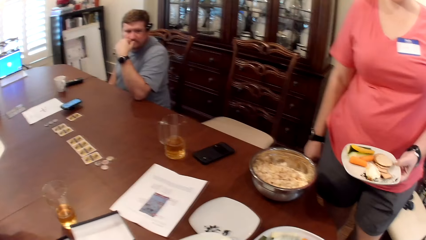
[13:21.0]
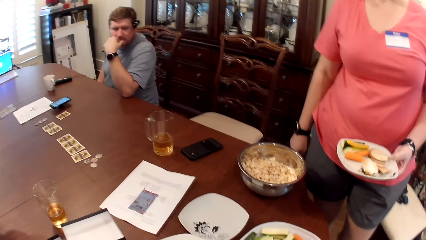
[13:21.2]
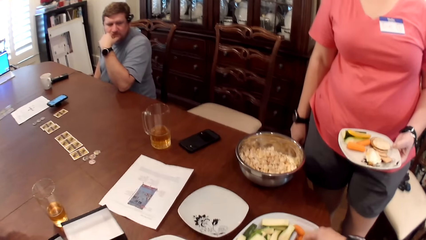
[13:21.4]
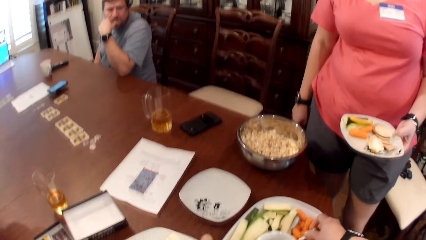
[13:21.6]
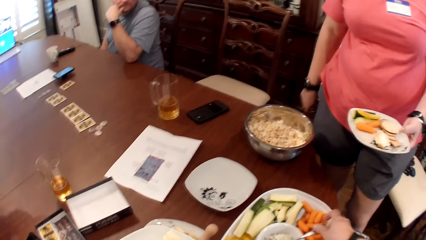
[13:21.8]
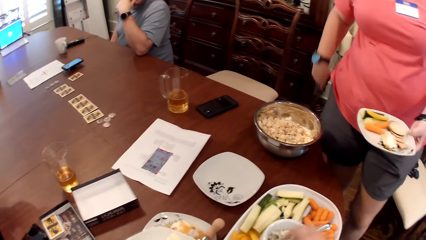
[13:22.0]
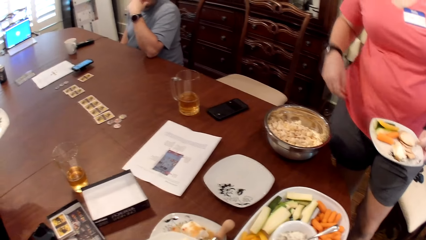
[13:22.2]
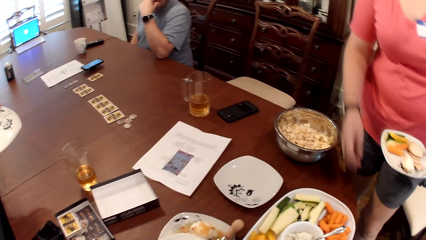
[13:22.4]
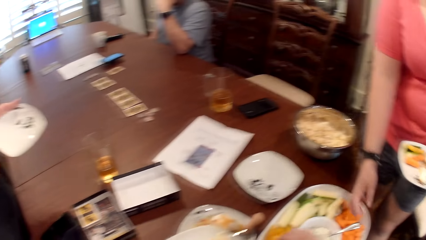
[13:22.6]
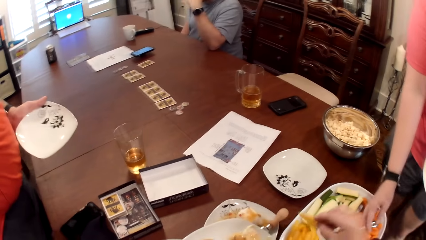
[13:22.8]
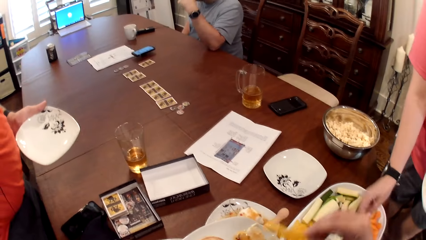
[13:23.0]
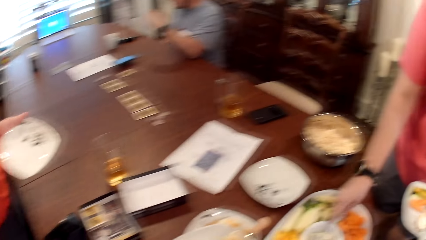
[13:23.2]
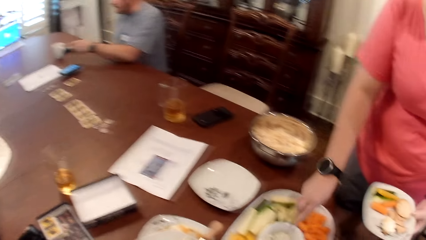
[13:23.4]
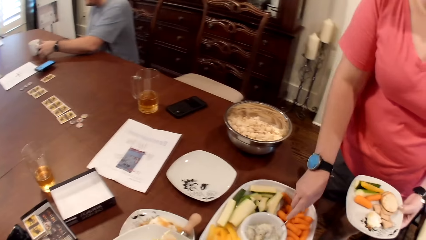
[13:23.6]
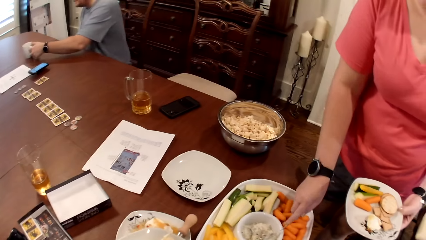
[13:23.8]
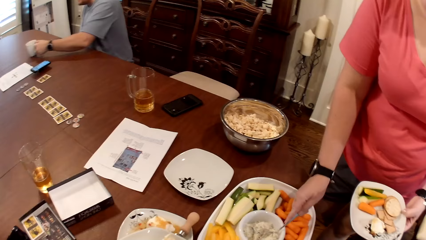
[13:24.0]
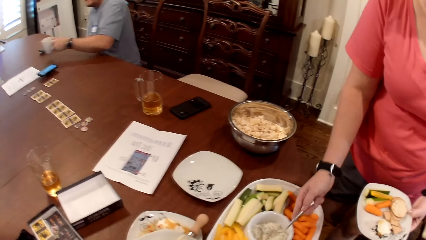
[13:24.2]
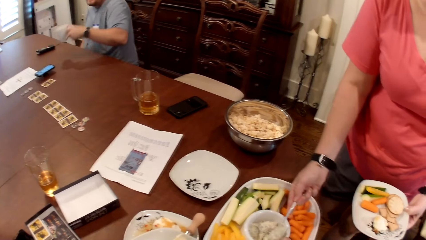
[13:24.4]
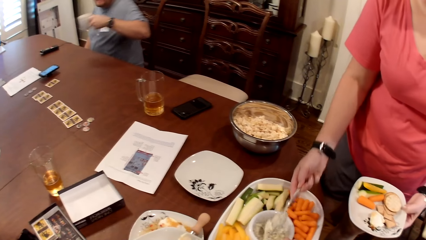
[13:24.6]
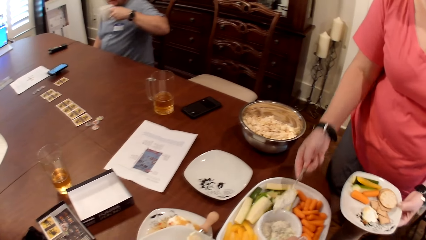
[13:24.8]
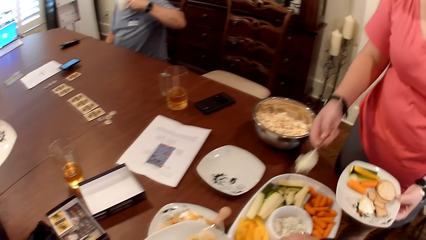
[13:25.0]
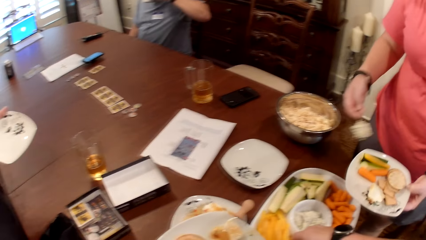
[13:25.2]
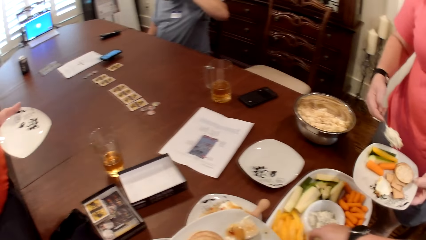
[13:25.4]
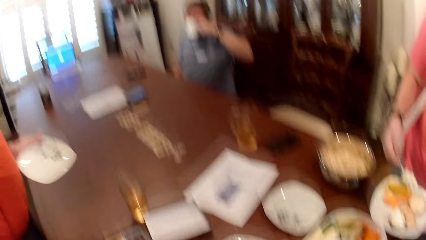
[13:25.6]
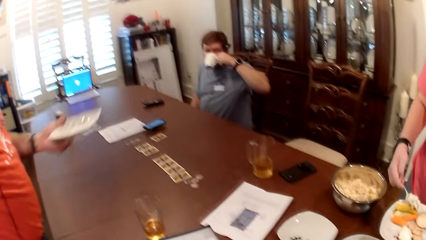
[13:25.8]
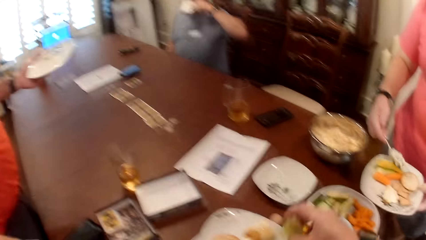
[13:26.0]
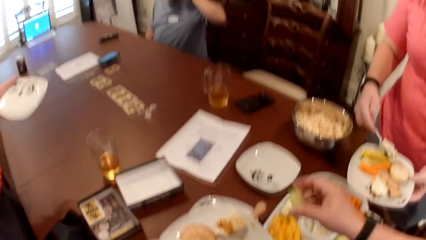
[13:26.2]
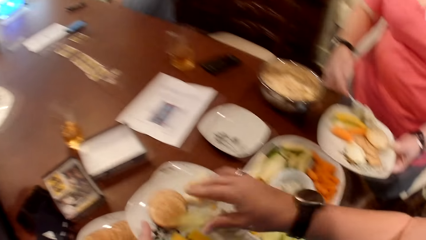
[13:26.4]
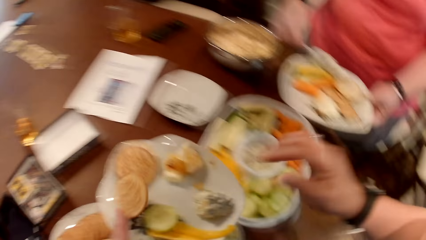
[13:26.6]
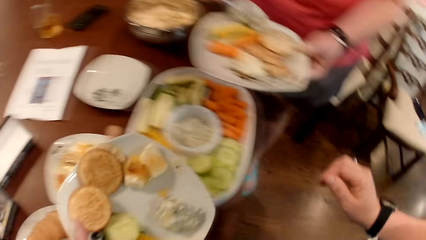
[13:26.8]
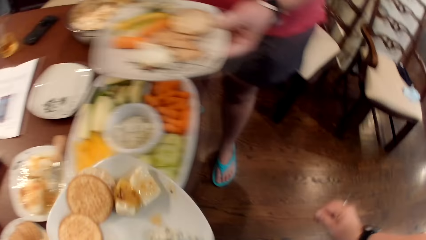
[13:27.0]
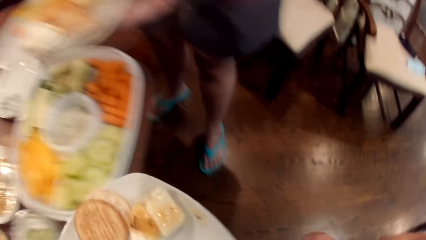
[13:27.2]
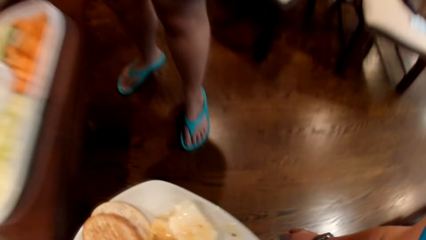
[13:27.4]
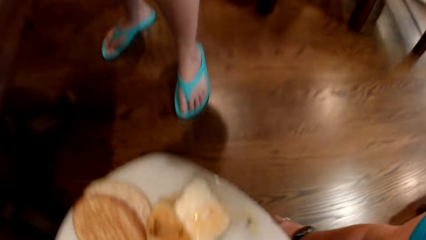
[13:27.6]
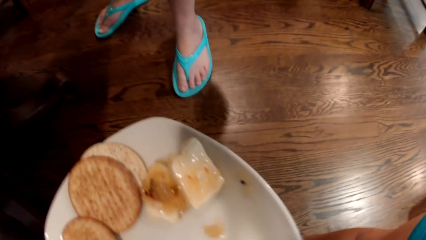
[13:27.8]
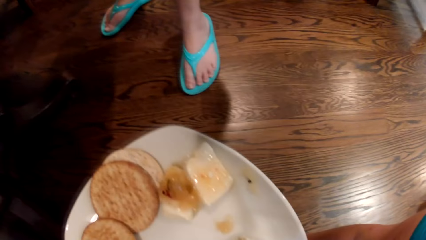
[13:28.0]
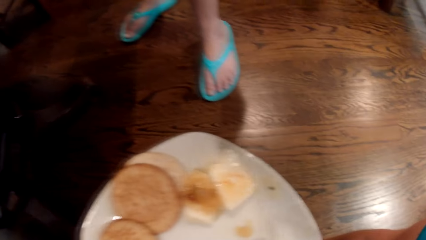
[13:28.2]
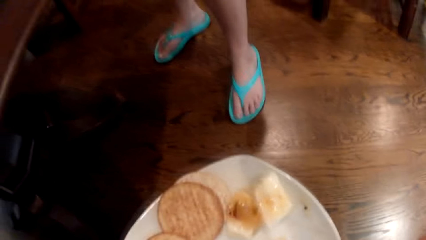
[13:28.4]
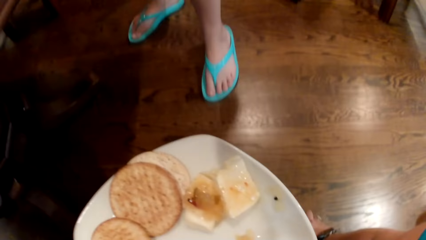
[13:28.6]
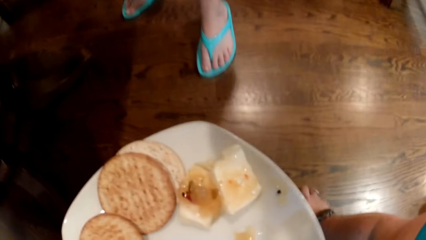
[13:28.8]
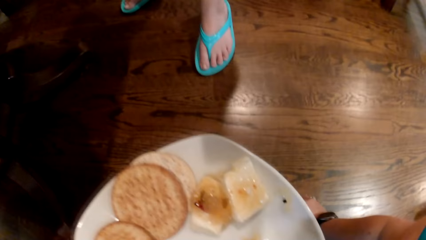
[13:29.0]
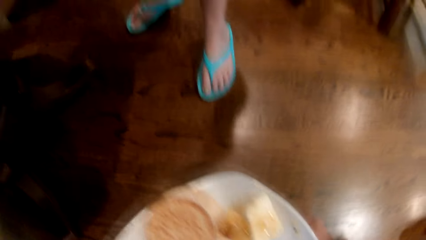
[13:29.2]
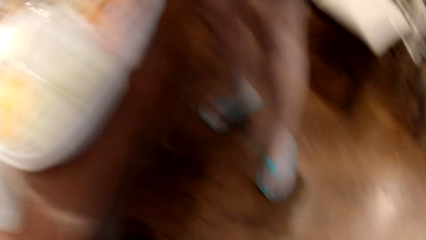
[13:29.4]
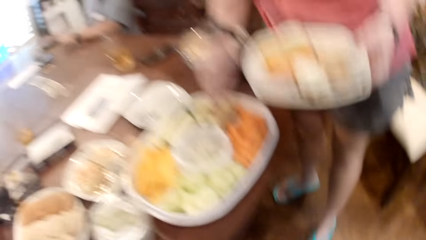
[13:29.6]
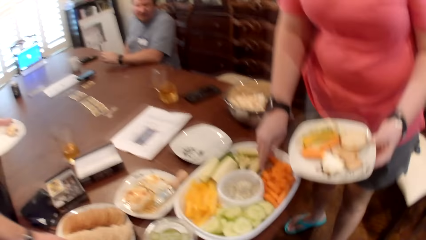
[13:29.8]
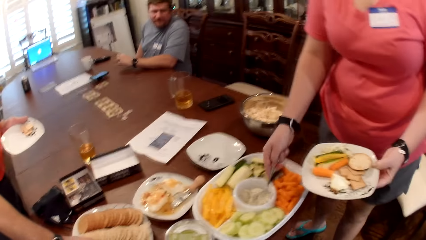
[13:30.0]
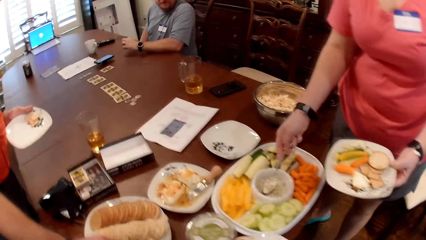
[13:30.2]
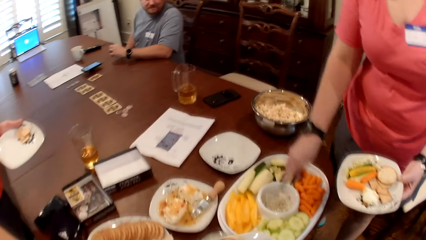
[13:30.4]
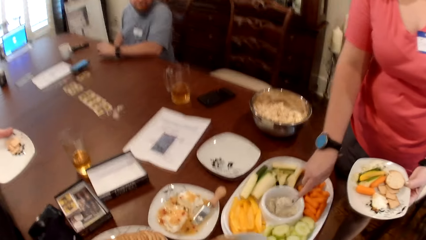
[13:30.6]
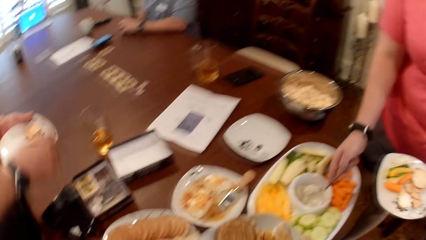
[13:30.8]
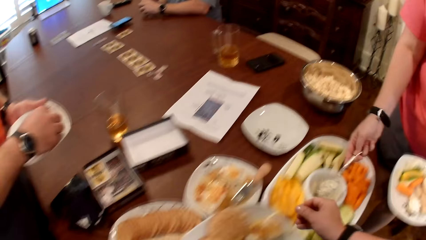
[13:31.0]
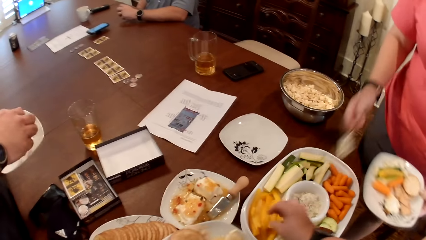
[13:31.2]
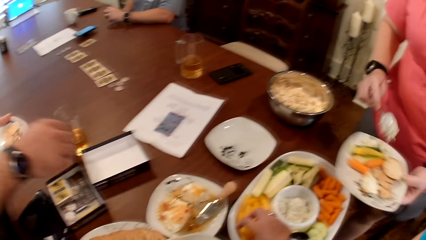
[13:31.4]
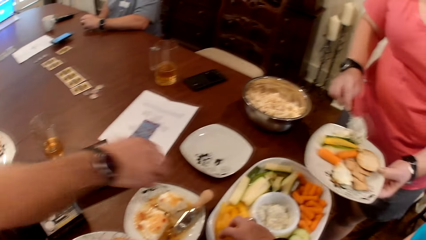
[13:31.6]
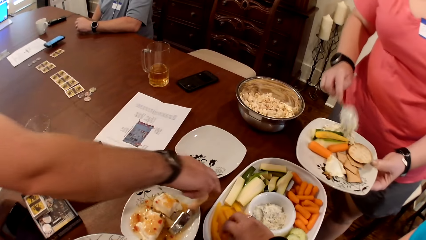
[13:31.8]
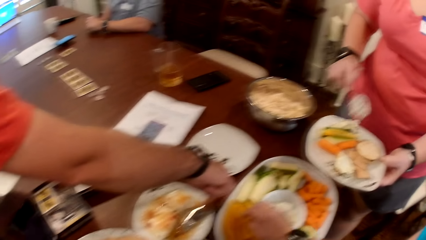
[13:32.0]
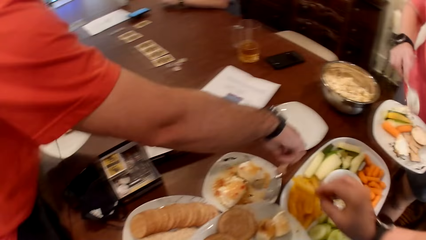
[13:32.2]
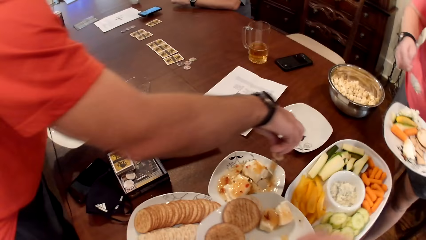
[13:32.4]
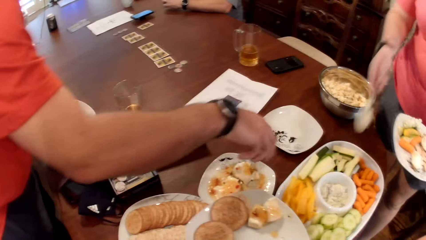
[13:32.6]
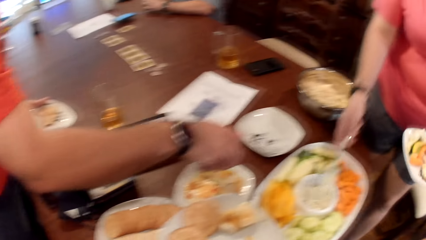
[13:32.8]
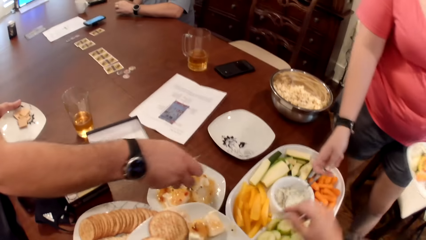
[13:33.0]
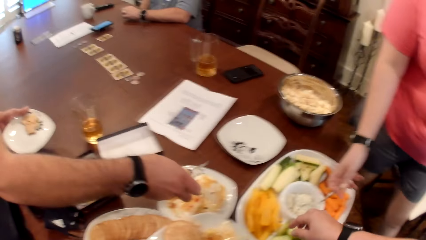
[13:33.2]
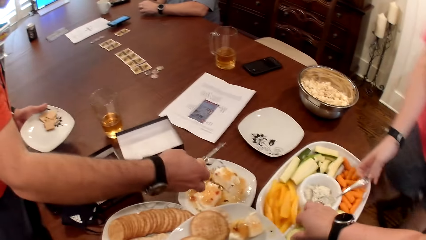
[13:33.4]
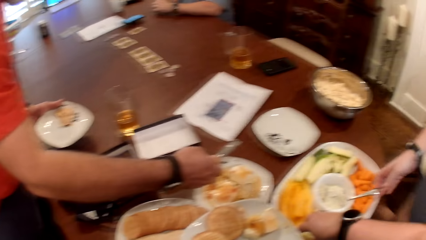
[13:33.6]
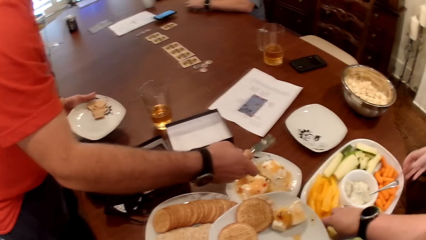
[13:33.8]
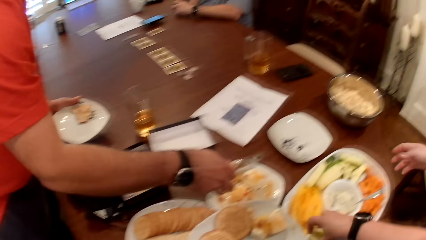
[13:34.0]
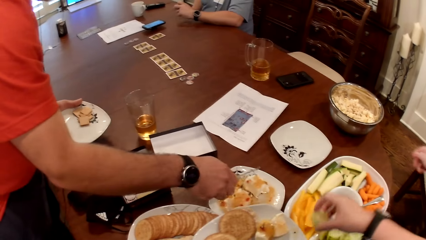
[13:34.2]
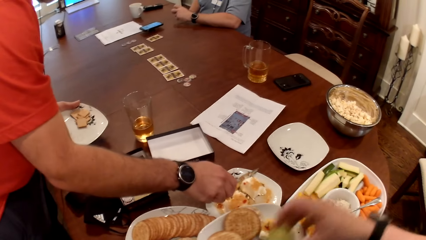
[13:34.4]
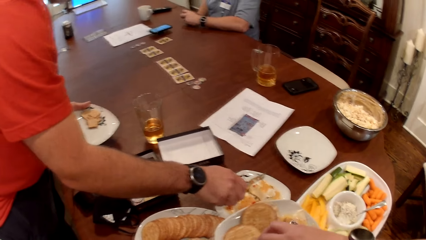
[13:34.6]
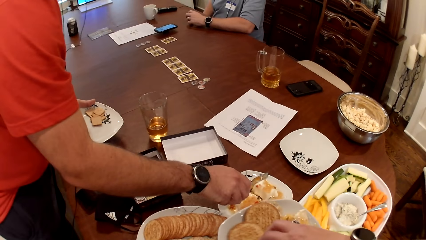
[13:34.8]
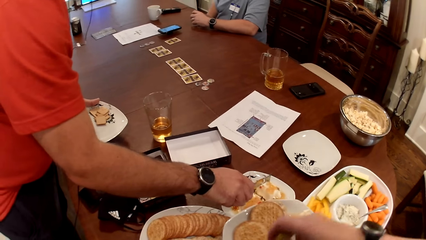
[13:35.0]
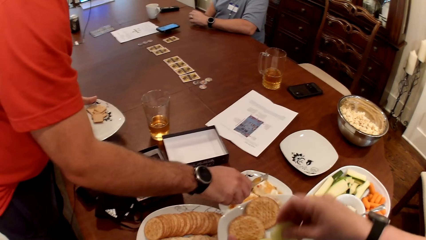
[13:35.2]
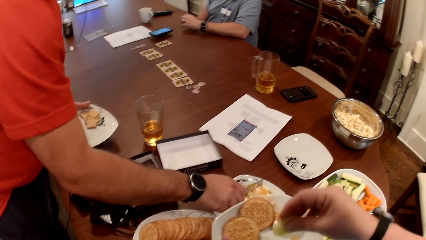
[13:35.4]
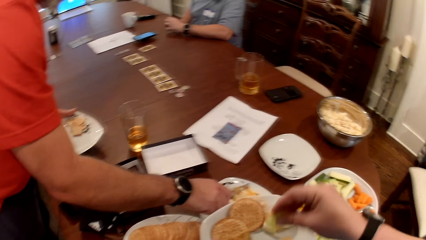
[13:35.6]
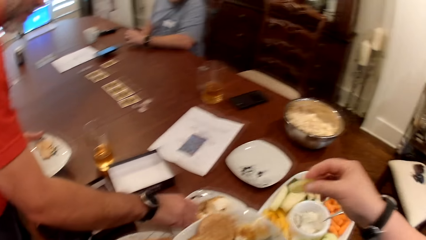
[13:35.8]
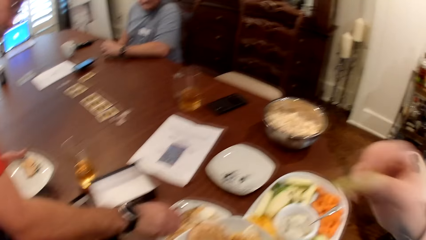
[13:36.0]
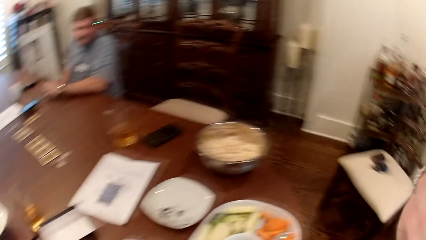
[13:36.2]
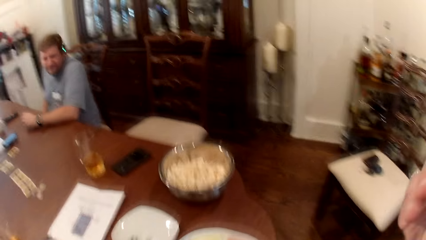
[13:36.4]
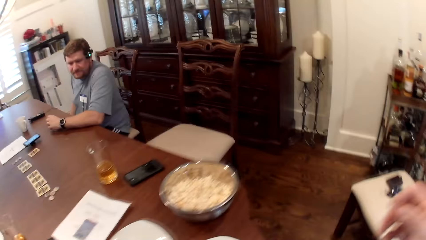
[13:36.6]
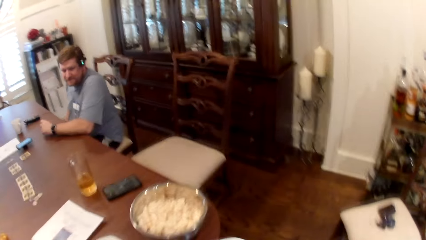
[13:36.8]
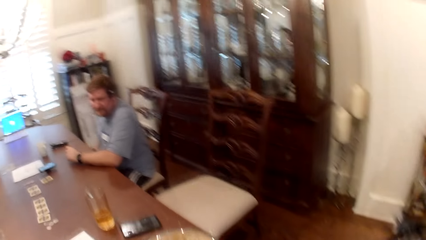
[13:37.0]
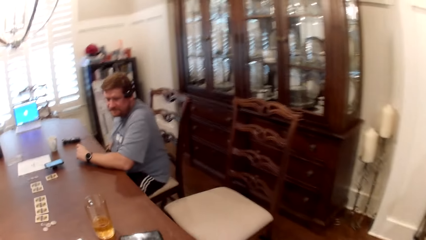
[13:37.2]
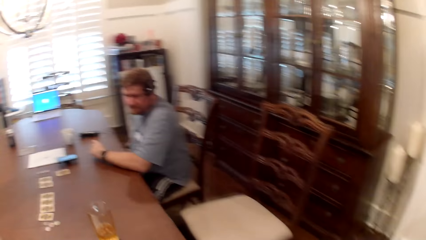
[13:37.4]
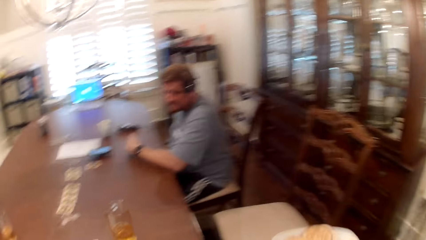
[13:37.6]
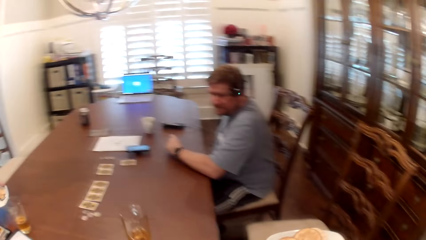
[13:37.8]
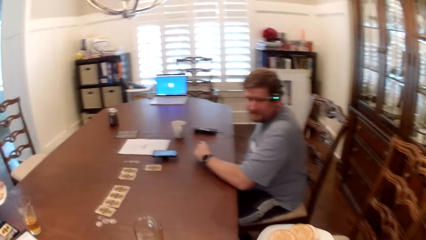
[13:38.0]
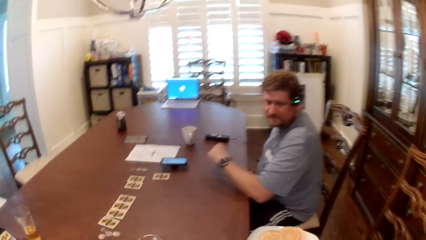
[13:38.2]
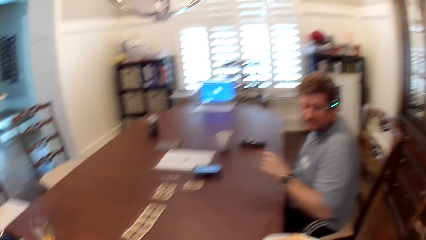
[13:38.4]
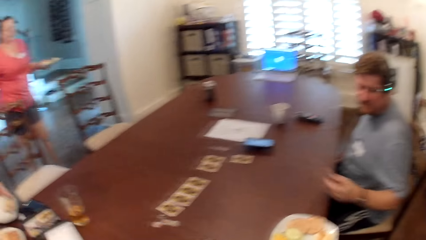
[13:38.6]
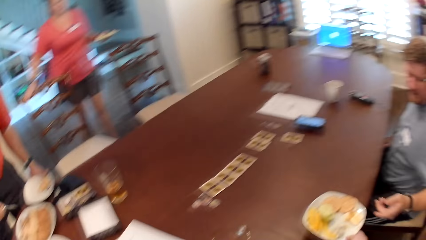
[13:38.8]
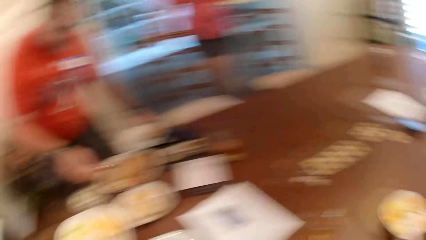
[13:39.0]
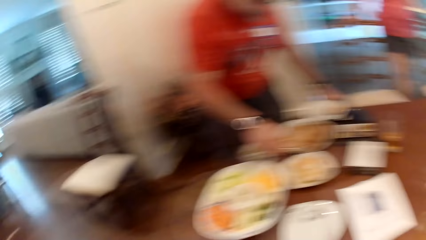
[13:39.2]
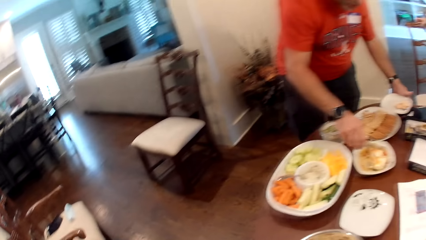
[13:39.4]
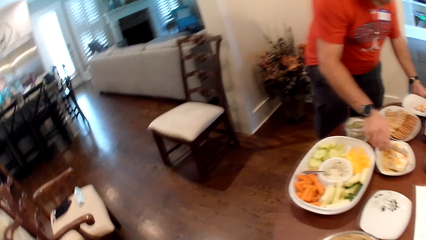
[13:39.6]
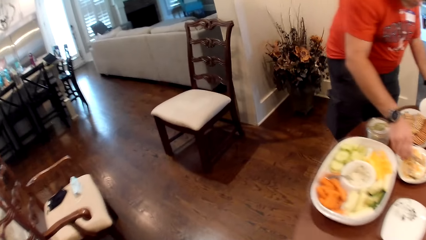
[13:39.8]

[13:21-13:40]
The camera wearer drops the spoon inside the bowl with her right hand. A woman scoops some sauce with the spoon inside the bowl on the table with her right hand. She pours the sauce inside the plate in her left hand with her right hand. The camera wearer drops a biscuit inside the plate in her left hand with her right hand. She picks a biscuit from the floor with her right hand. The woman scoops some sauce with the spoon inside the bowl on the table with her right hand. She pours the sauce inside the plate in her left hand with her right hand. She picks a carrot from the plate on the table with her right hand. A man picks the knife from the food bowl on the table with his right hand. The camera wearer puts the carrot inside the plate in her left hand with her right hand. The woman drops the spoon inside the bowl with her right hand. The camera wearer picks a piece of cucumber from the plate with her right hand. The man serves food. He picks some food from the food bowl with the knife in his right hand. The camera wearer eats the piece of cucumber with her right hand.
